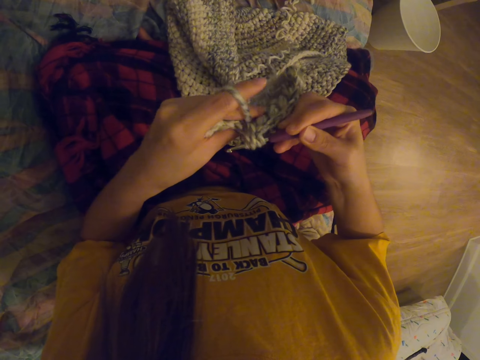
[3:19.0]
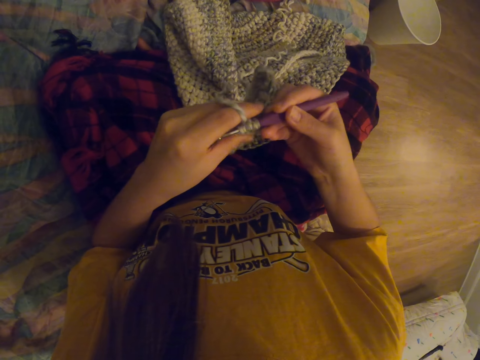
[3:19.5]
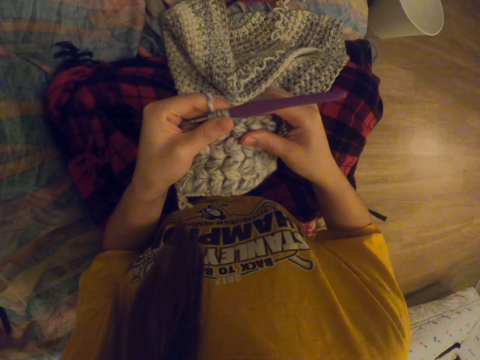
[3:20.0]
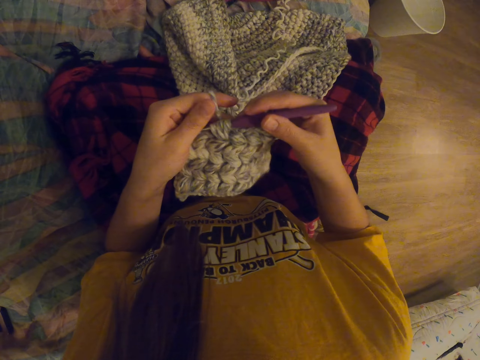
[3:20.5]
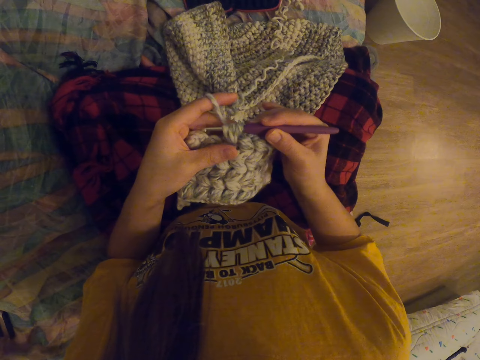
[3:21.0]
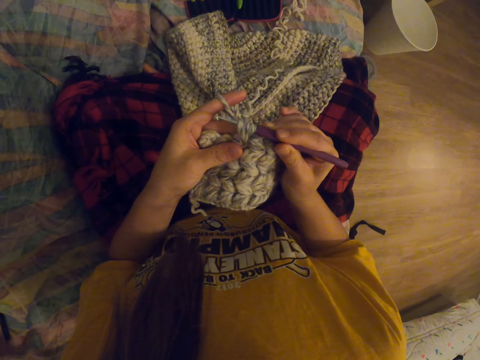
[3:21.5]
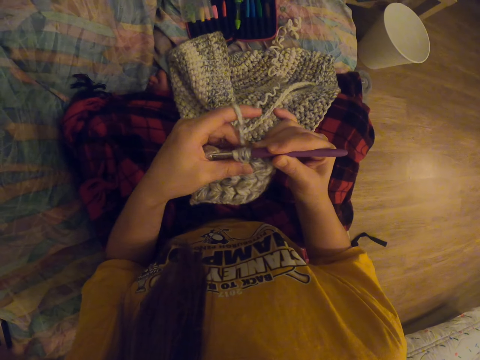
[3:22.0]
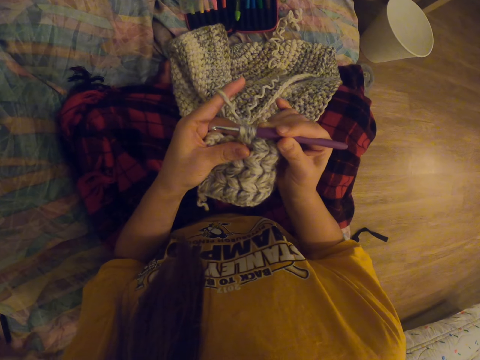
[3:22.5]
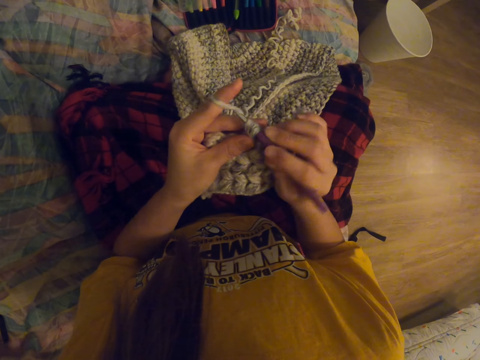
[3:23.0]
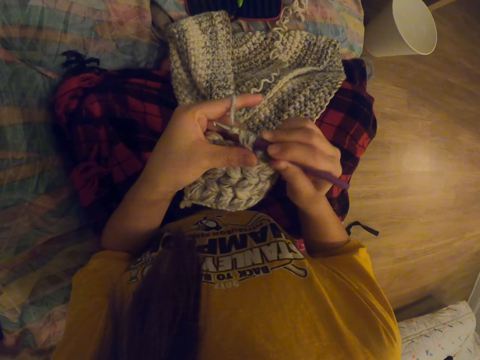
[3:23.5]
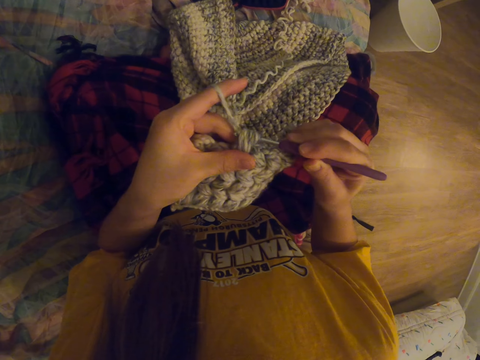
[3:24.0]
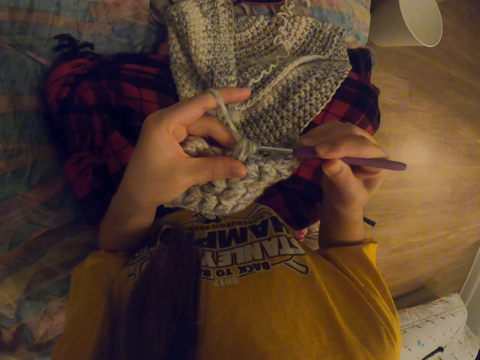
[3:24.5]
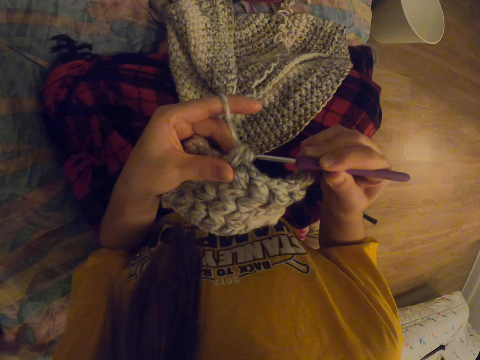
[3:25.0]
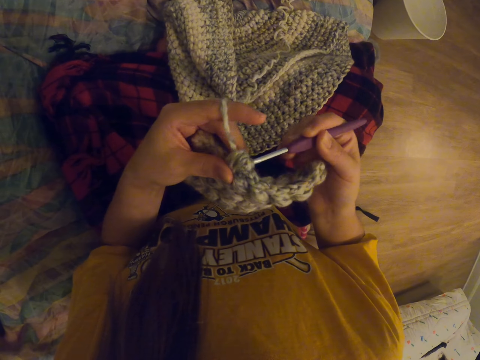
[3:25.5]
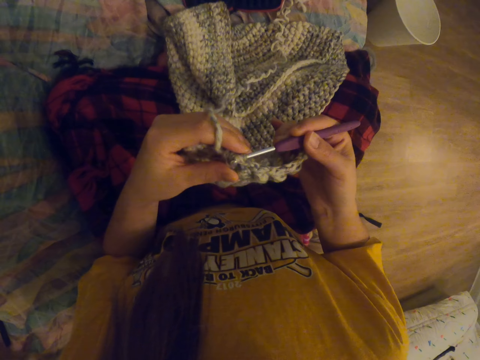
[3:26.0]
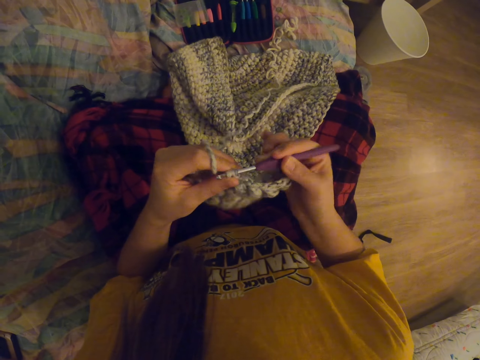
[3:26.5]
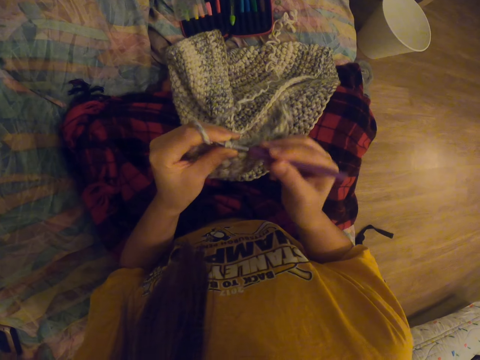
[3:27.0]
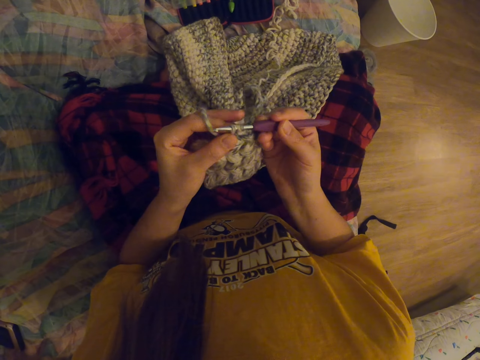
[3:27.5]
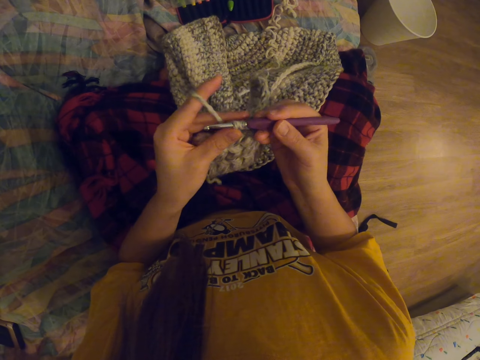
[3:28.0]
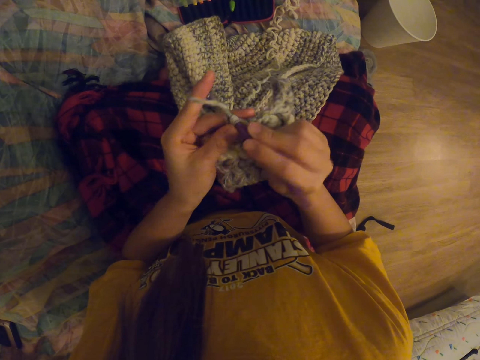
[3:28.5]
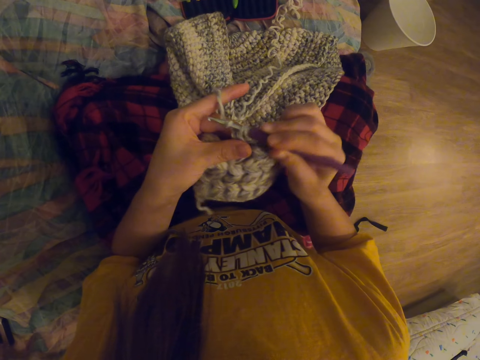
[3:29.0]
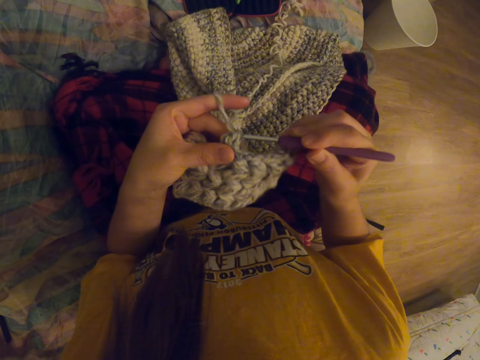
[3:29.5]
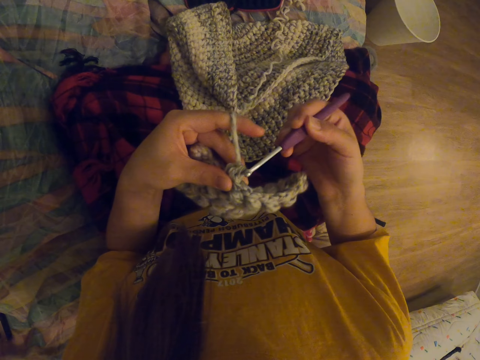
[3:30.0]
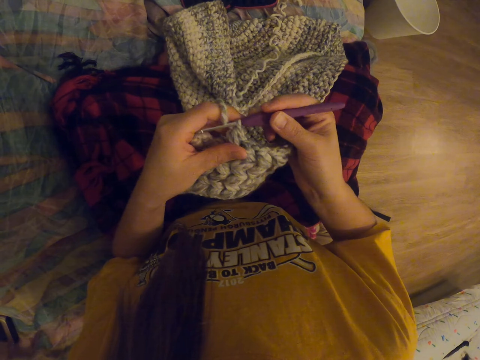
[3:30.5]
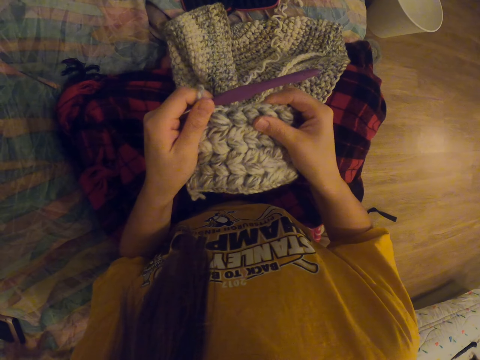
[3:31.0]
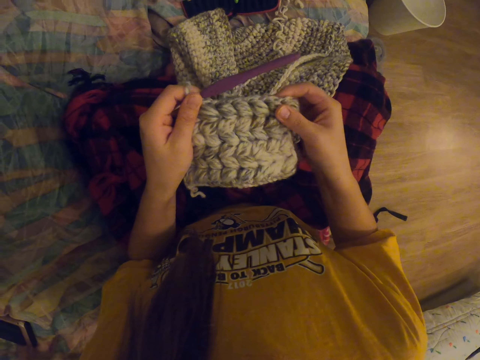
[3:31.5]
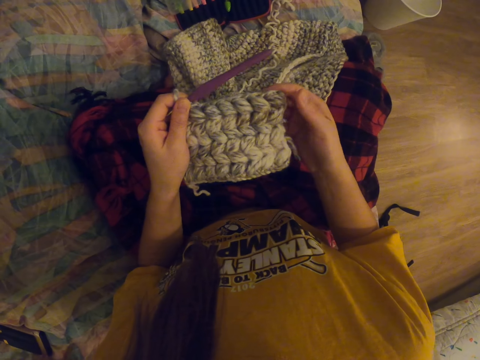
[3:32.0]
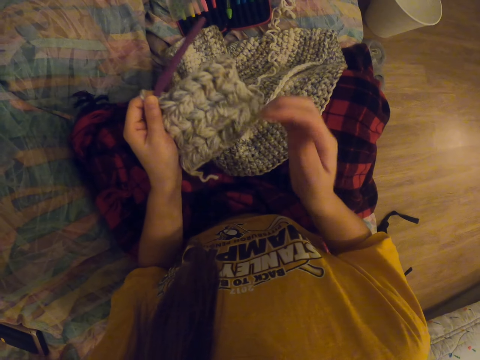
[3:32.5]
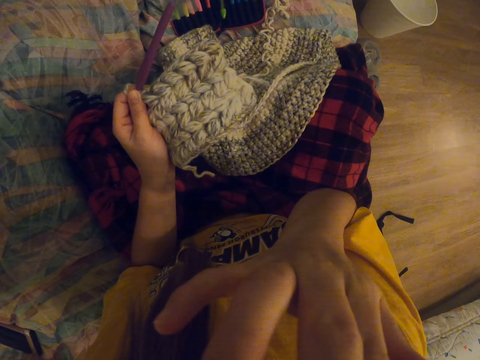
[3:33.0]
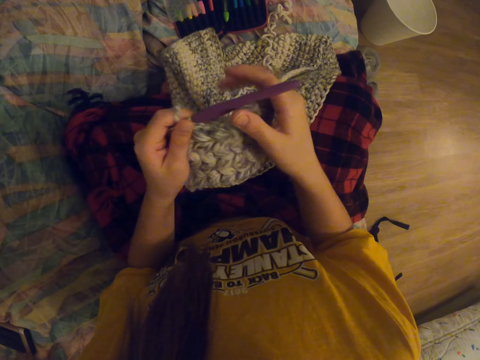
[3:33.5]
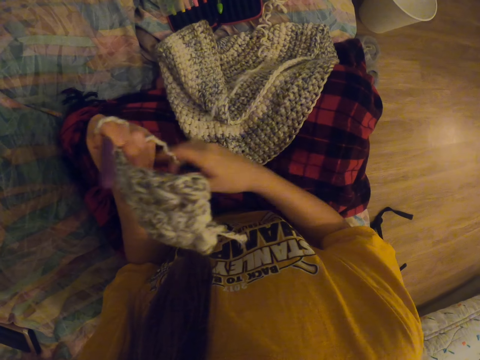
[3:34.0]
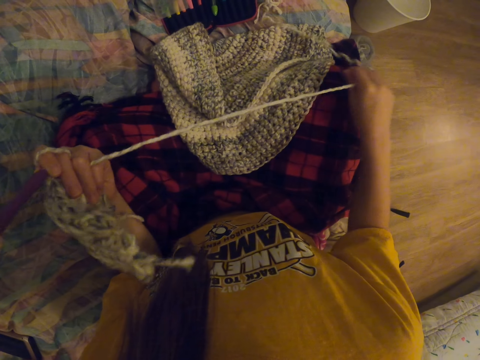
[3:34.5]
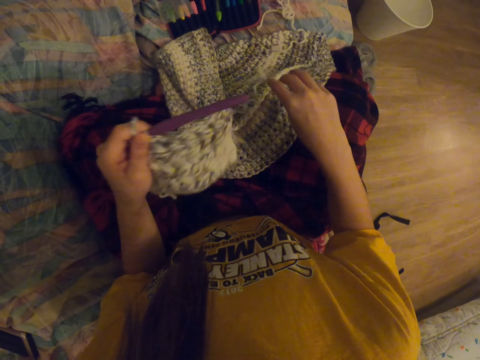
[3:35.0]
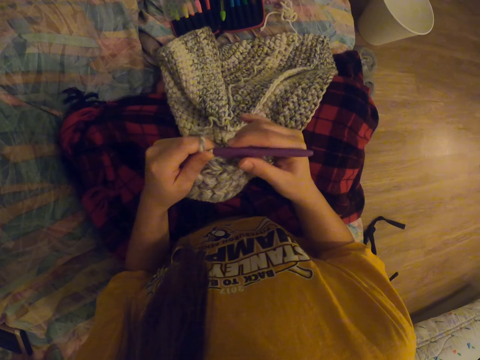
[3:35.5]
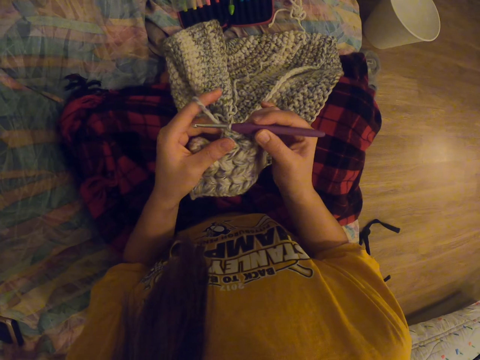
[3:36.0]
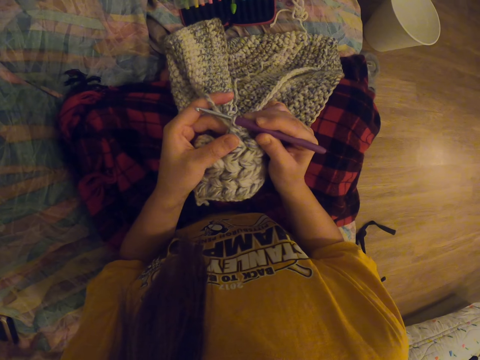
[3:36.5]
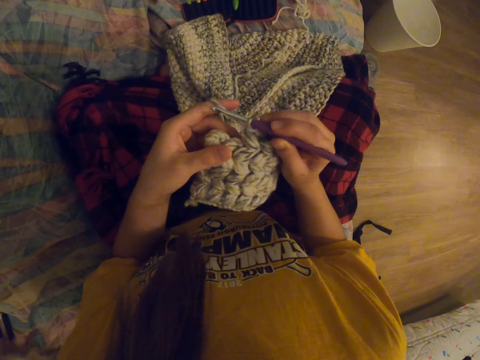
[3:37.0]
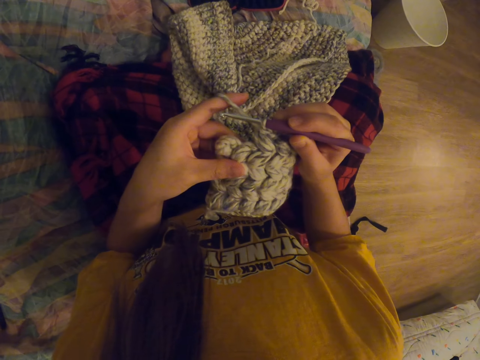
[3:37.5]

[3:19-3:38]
The camera wearer tightens thread on the fabric. They crochet the fabric. They straighten the fabric. They itch their face. They hold their face. They pull the knitting thread.

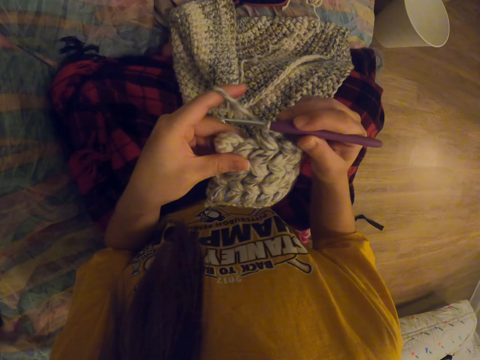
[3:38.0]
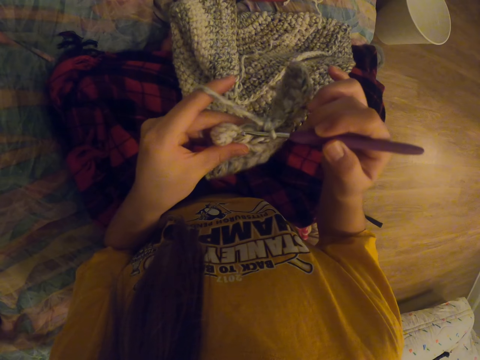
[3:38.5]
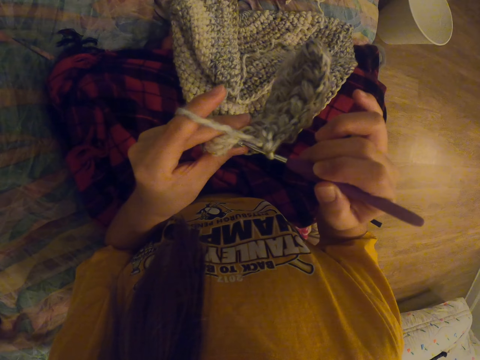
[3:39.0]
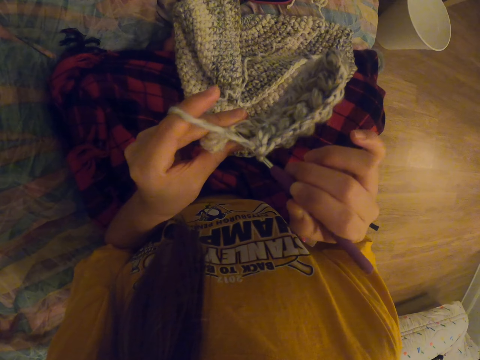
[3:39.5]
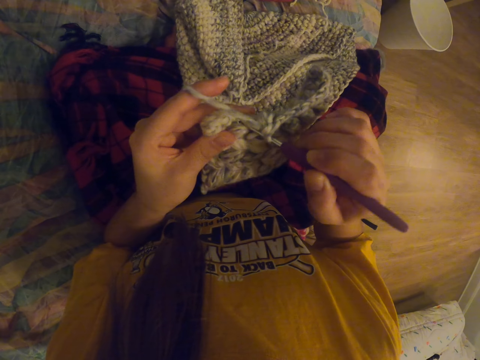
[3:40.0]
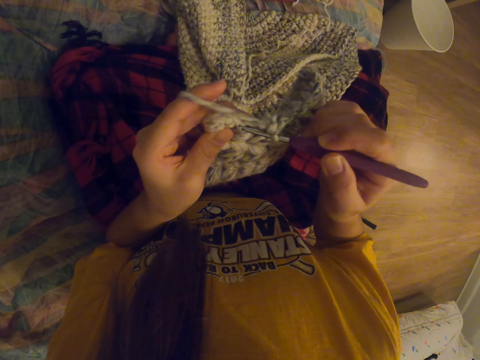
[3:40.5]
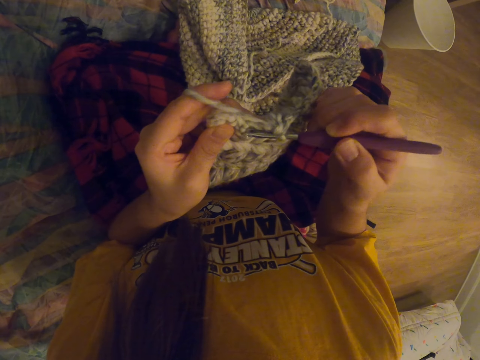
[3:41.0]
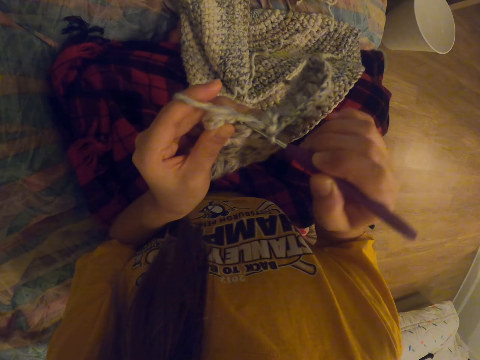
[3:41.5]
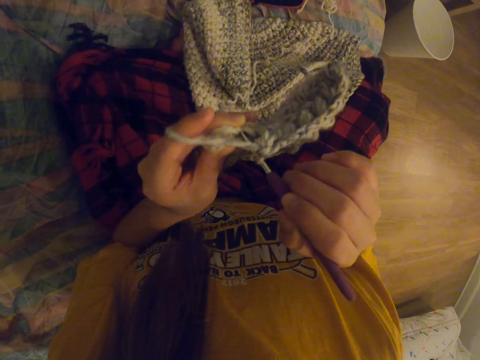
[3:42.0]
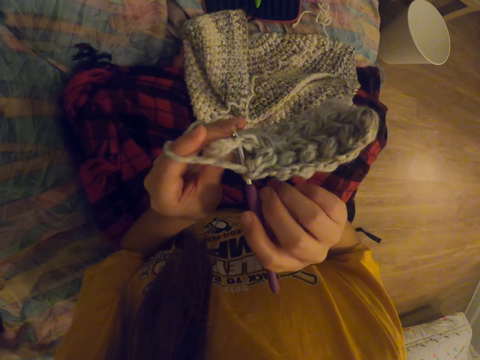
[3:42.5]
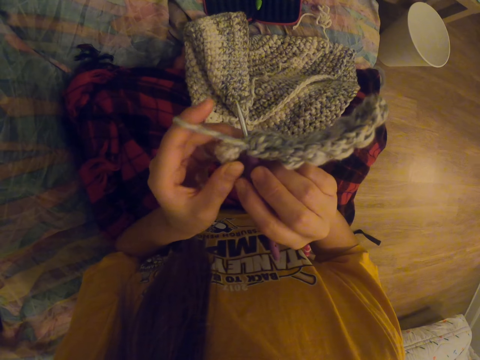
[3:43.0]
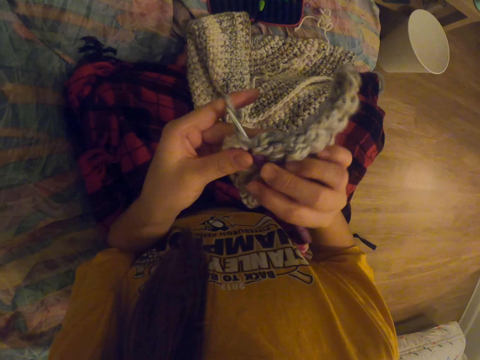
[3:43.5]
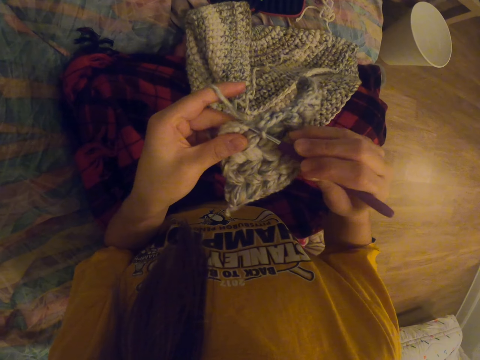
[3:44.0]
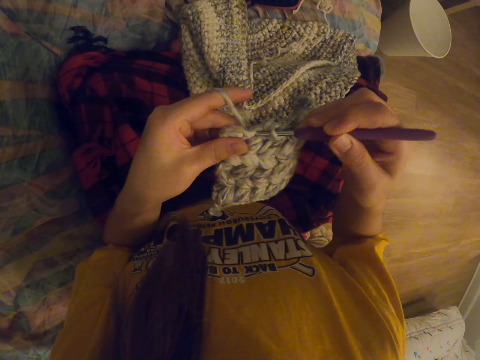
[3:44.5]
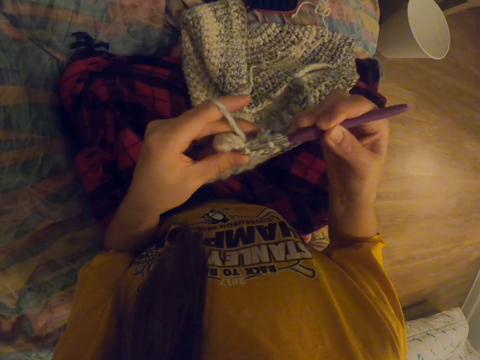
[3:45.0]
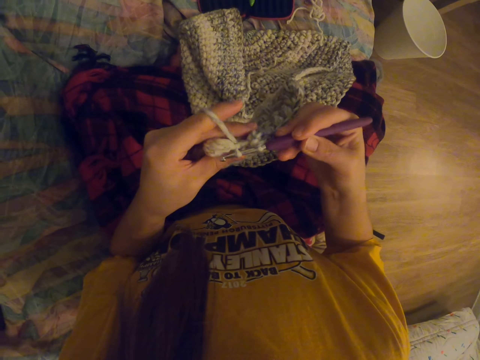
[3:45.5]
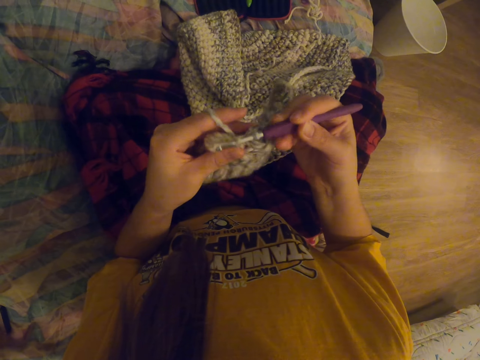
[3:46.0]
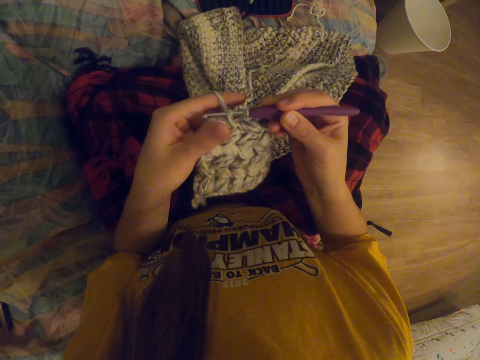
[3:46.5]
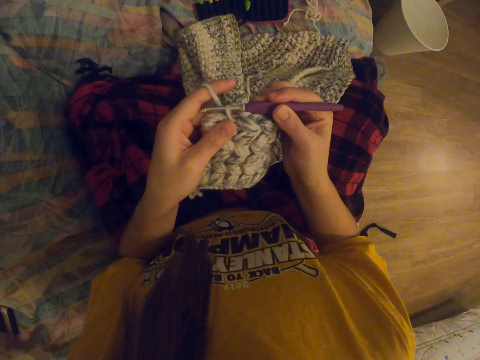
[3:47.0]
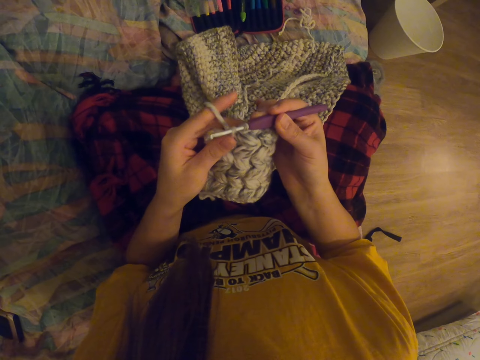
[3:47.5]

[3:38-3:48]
The camera wearer crochets fabric.
